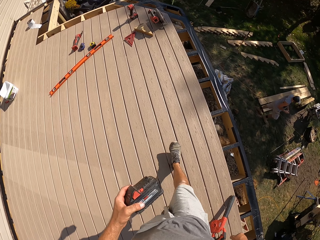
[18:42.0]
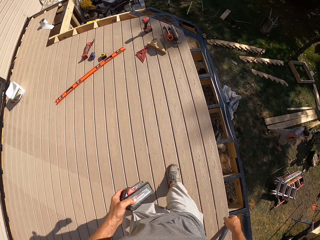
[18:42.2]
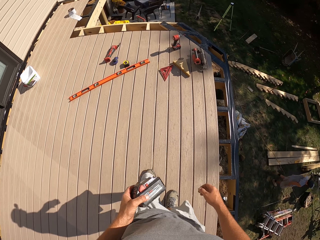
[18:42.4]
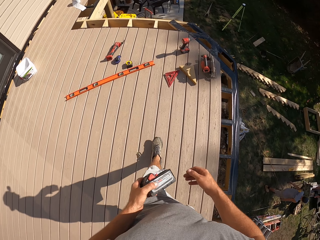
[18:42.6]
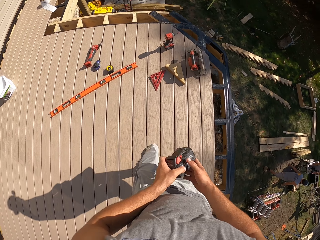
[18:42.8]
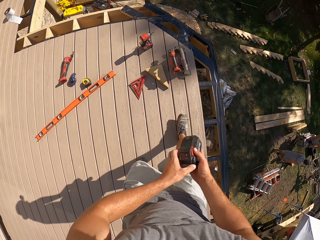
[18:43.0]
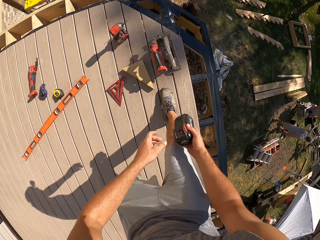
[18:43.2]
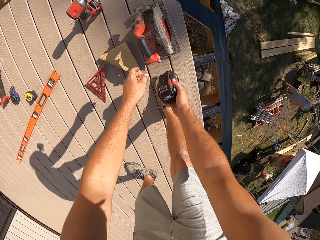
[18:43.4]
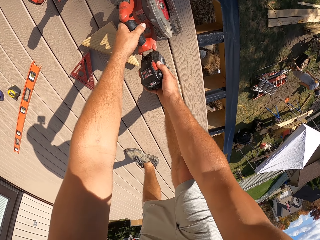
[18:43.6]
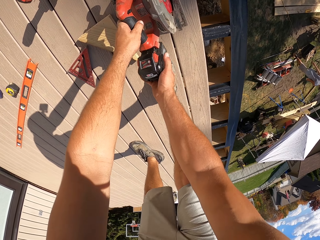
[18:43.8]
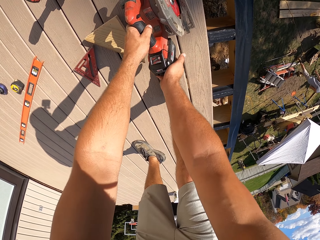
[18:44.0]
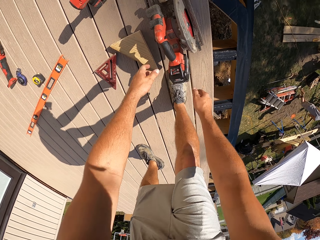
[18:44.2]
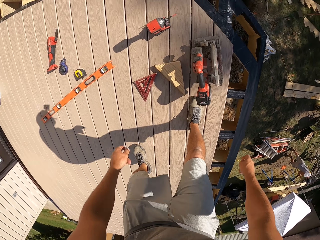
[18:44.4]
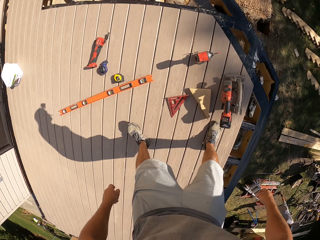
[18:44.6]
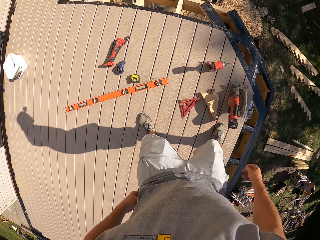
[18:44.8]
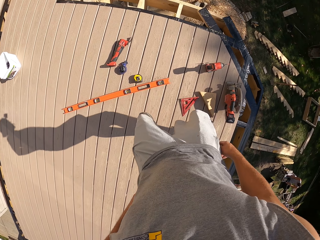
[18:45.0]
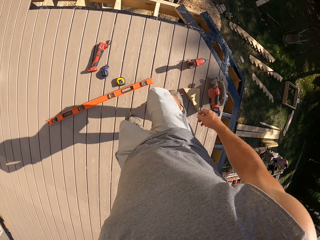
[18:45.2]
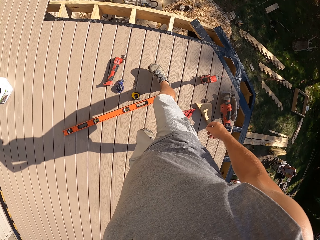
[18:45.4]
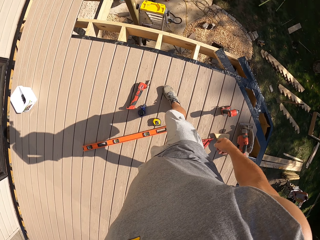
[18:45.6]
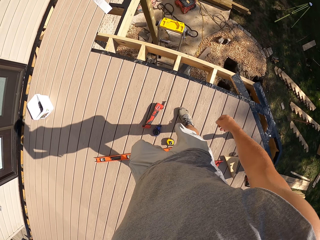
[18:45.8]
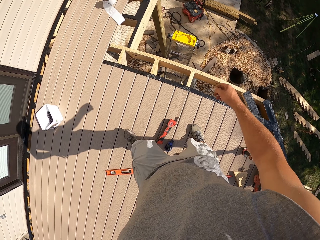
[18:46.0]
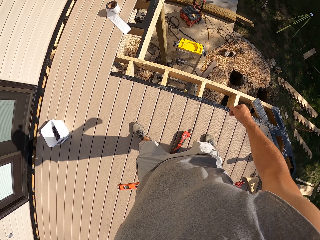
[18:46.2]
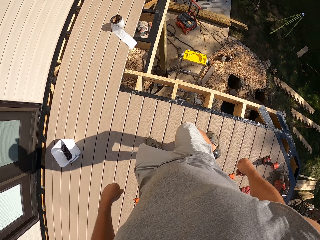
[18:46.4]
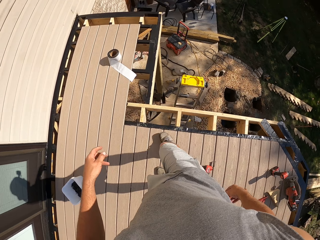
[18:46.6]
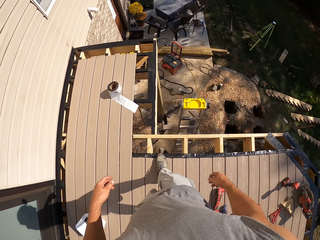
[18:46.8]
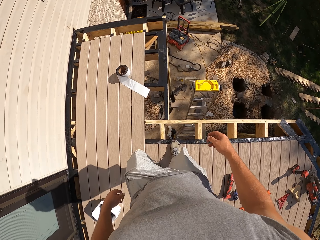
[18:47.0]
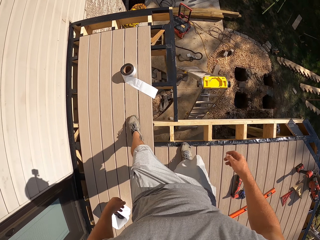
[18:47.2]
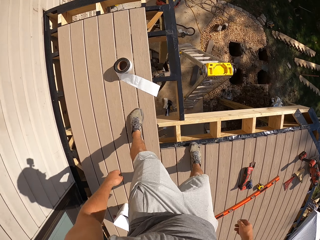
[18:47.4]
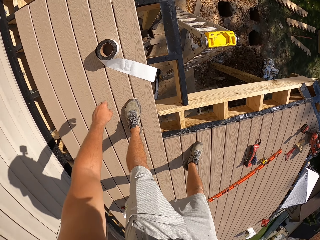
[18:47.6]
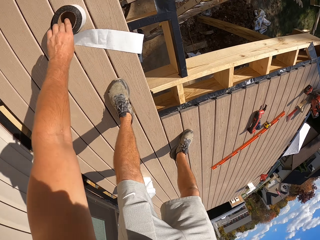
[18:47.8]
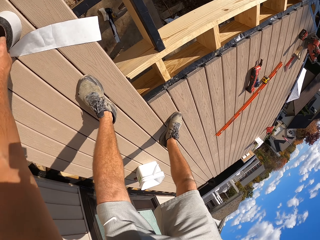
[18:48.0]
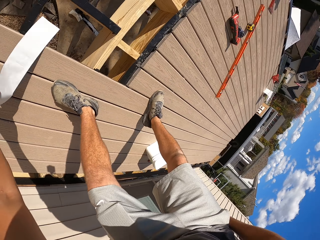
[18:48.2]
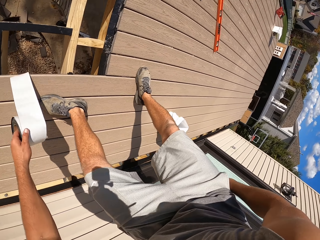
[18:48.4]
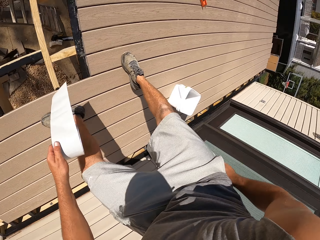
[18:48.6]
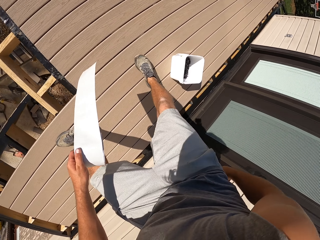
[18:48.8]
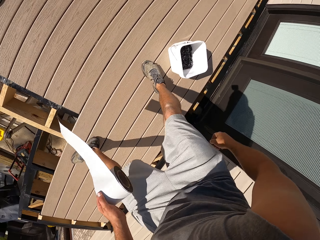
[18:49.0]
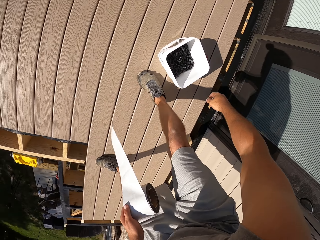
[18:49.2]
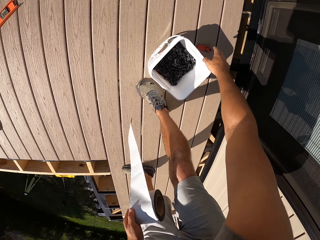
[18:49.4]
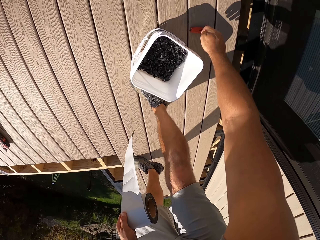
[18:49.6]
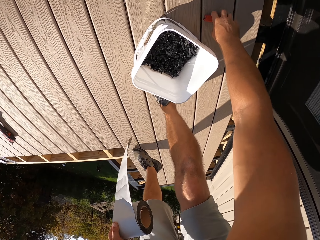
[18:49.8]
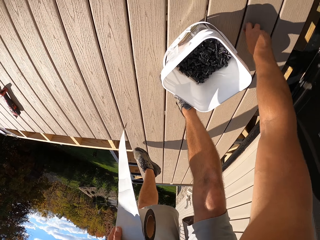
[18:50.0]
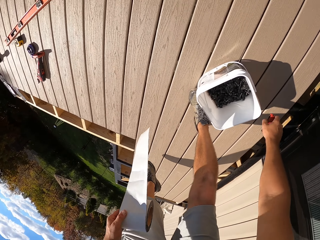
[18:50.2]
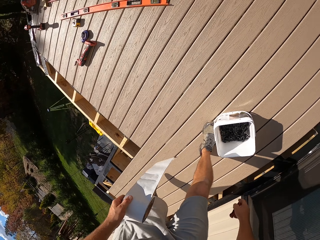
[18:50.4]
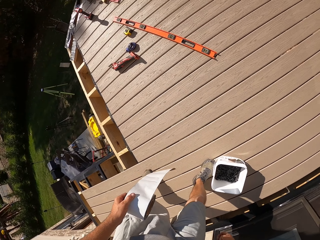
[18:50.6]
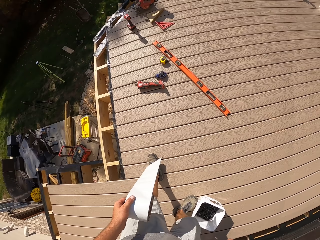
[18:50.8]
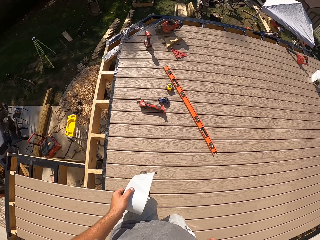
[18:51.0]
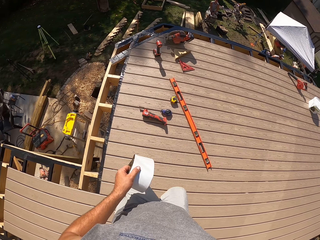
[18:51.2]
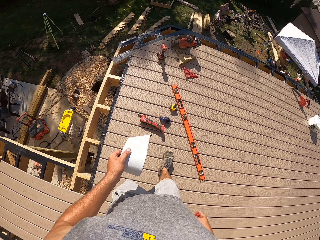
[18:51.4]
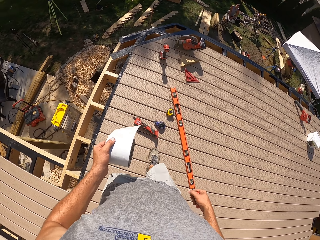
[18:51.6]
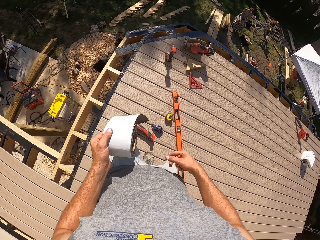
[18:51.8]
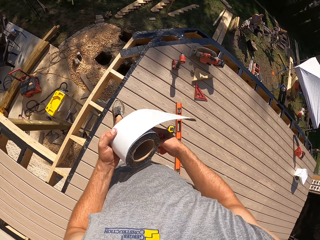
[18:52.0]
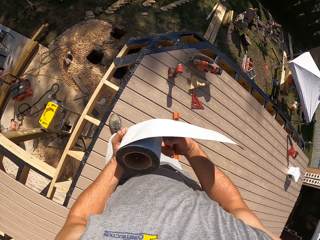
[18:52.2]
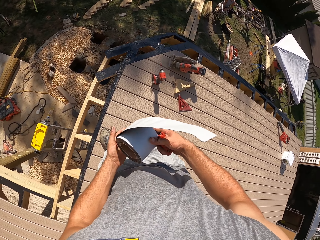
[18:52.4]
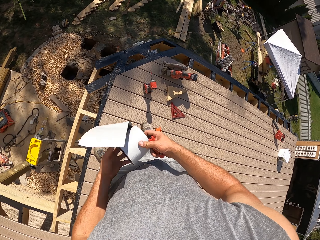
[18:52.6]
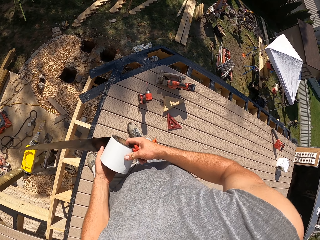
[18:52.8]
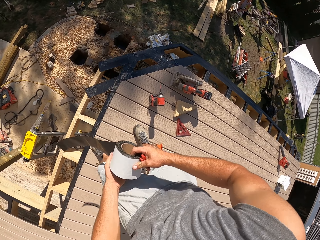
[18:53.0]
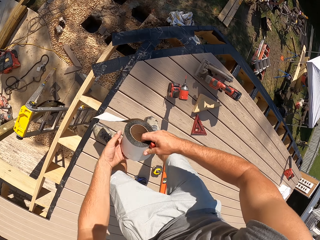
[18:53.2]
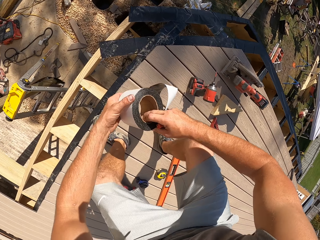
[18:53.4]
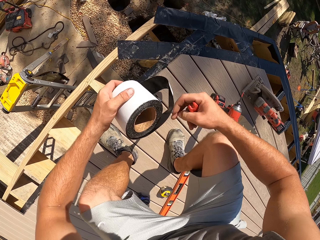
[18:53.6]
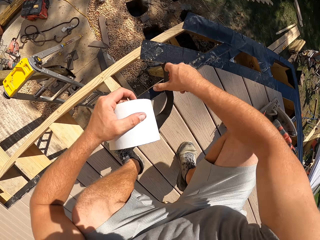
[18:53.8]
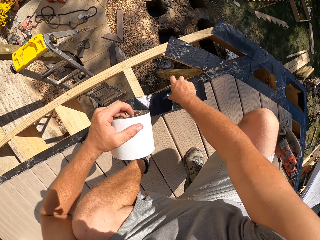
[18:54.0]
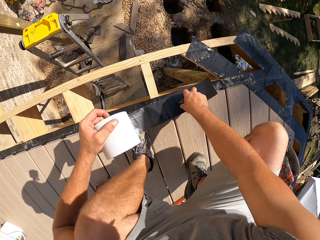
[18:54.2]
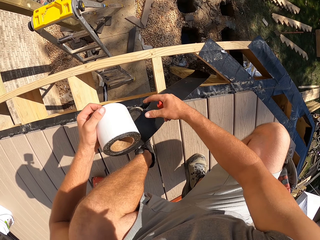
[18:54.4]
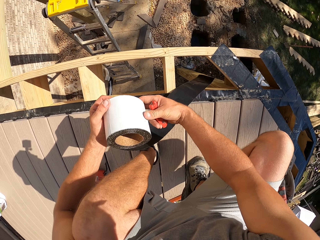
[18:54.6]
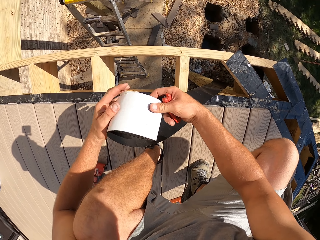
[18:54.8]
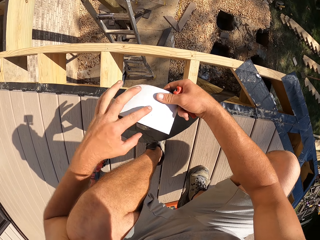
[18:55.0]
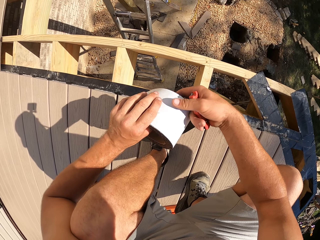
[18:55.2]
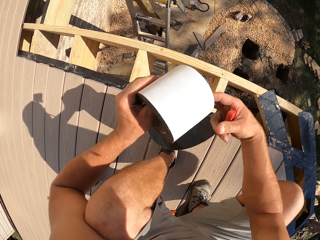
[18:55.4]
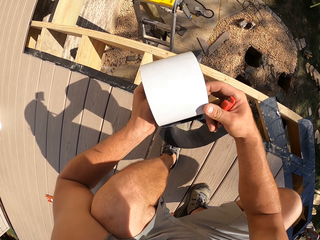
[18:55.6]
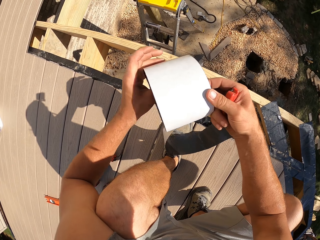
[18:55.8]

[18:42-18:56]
The camera wearer walks on the platform towards a tool. They attach the battery power on the circular saw. They walk on the platform towards the wood tape or build tape. They pick the build tape. They move on the platform, touch the screw tin, and pick the cutter. They walk on the platform. They unwind the build tape.

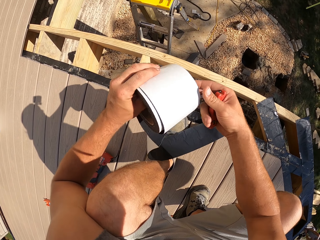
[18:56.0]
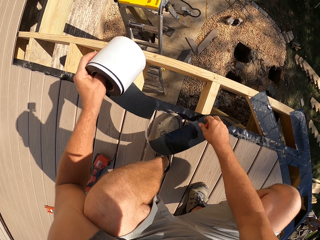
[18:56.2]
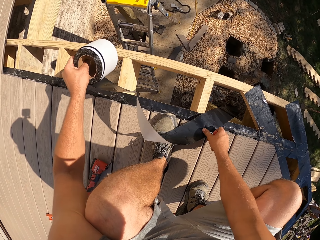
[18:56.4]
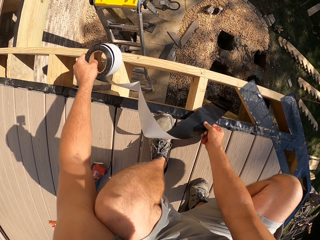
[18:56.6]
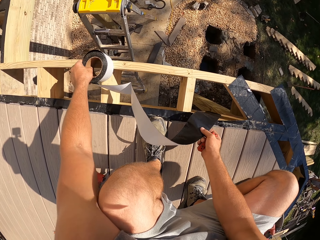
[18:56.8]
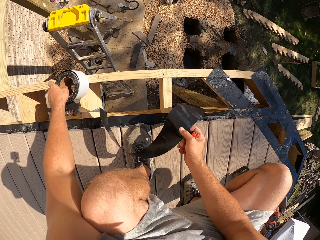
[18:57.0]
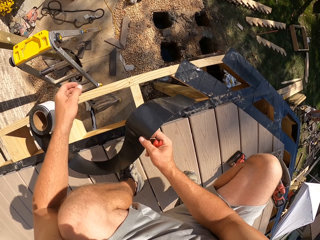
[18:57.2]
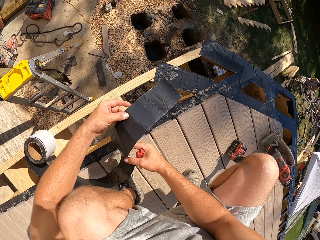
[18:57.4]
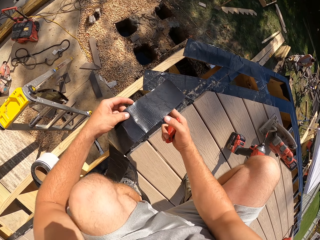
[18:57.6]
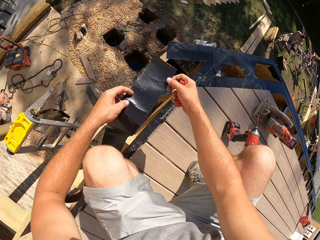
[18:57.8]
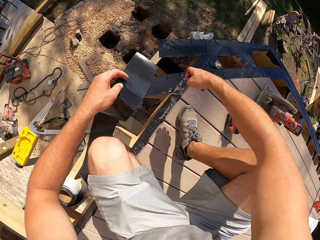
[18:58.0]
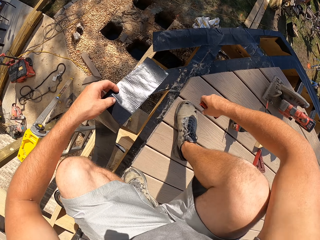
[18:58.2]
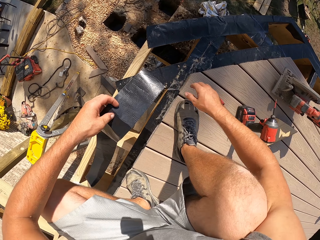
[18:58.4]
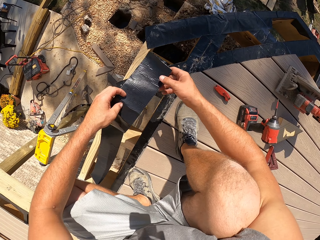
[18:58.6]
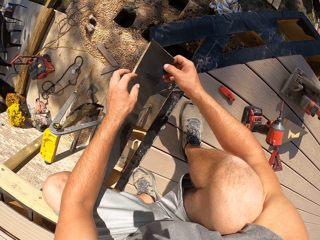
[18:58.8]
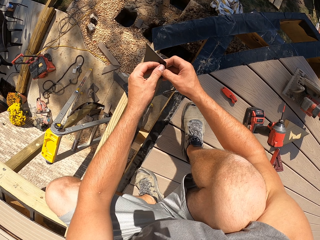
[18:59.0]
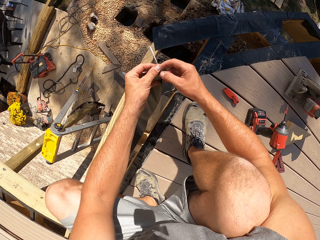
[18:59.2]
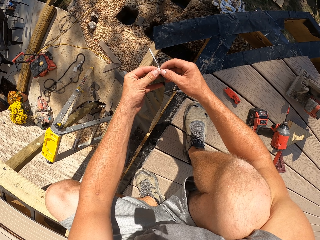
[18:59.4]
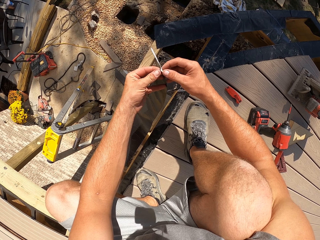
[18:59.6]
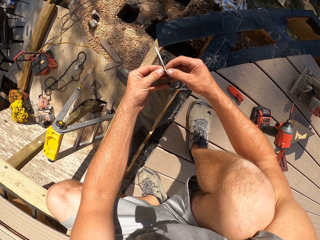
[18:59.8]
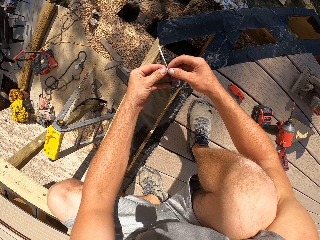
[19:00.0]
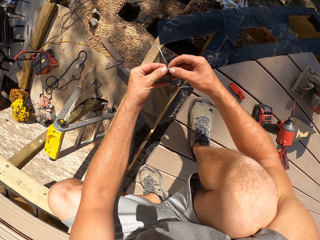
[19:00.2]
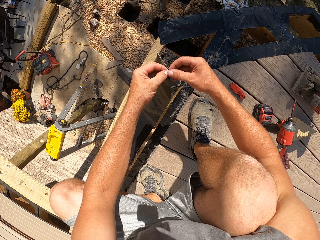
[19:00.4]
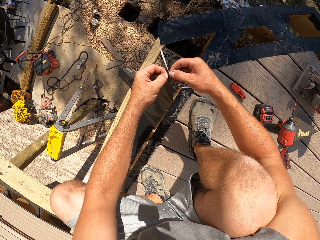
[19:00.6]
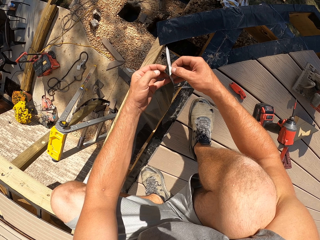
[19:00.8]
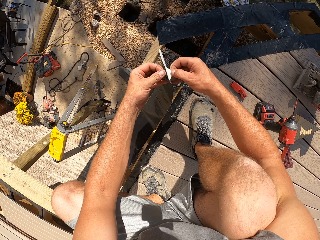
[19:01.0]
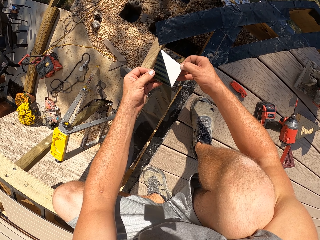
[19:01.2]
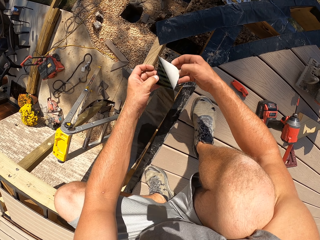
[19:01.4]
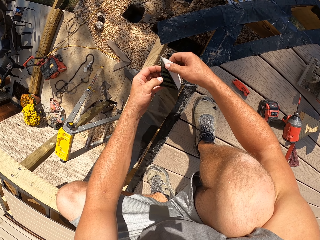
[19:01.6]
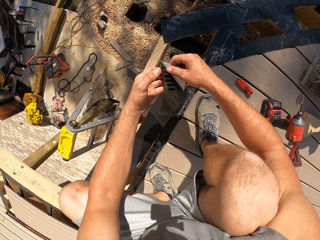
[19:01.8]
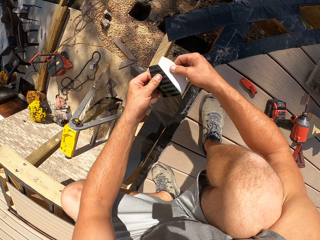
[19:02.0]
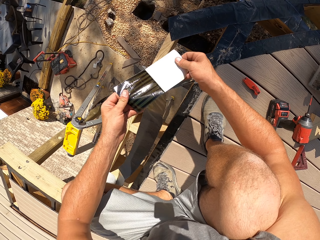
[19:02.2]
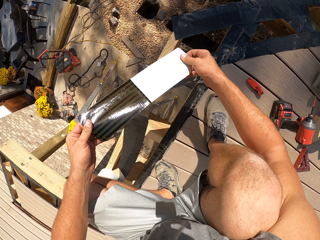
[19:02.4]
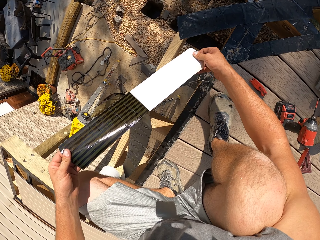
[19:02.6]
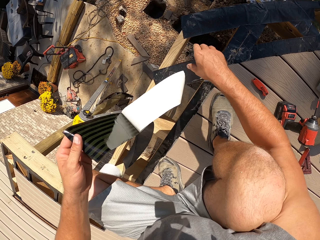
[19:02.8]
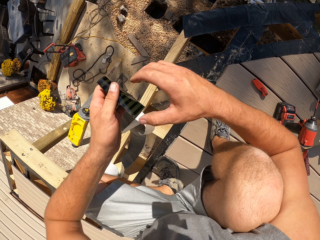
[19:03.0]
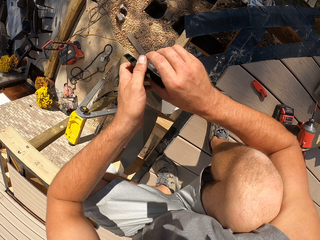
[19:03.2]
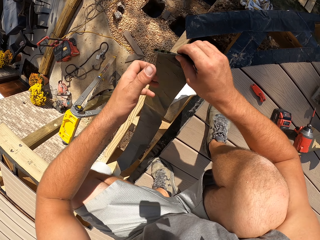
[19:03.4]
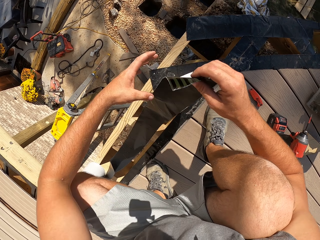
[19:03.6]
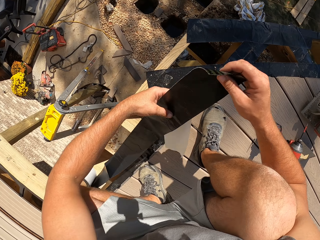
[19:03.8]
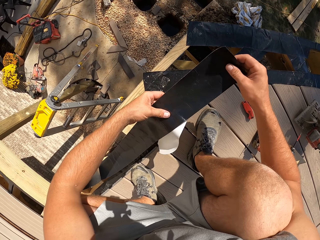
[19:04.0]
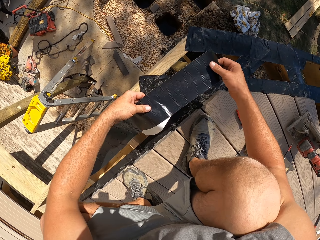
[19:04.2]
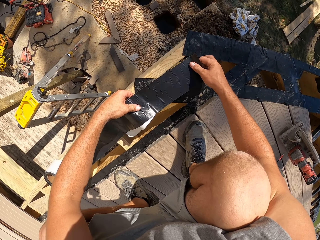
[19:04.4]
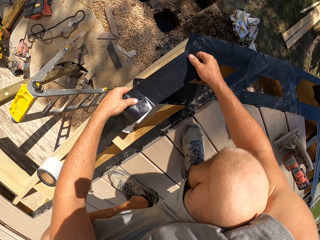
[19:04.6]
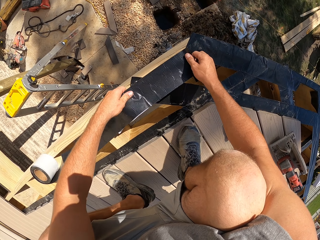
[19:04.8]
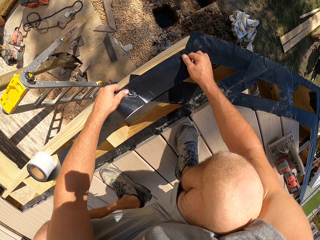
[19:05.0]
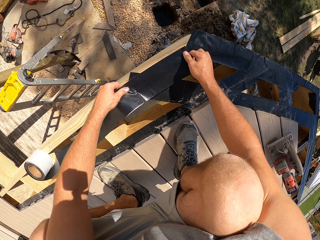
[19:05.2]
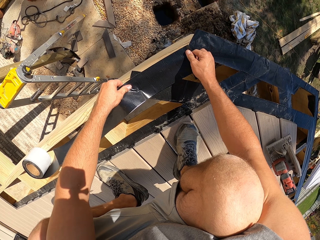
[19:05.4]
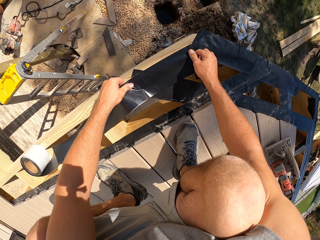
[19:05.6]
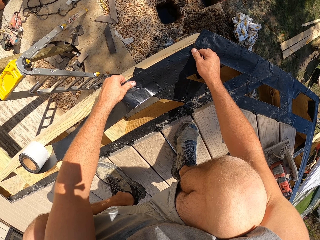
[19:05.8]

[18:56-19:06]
The camera wearer places the build tape on the joist. They place the cutter on the floor board. They unwrap the build tape. They attach the build tape on the joist.
